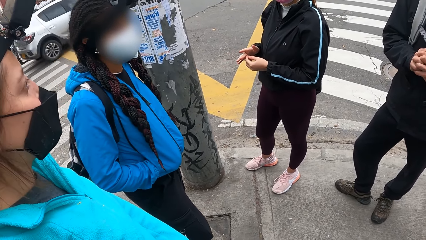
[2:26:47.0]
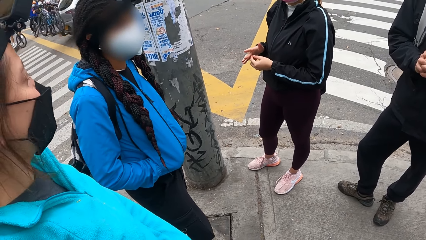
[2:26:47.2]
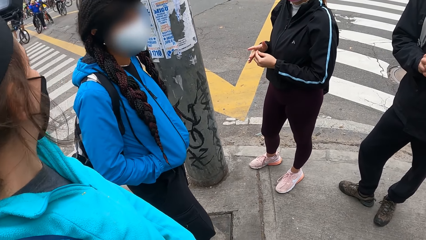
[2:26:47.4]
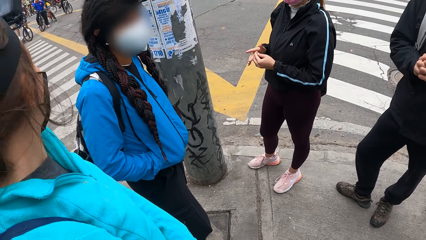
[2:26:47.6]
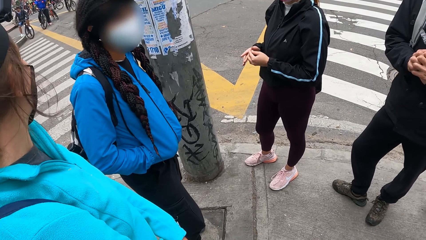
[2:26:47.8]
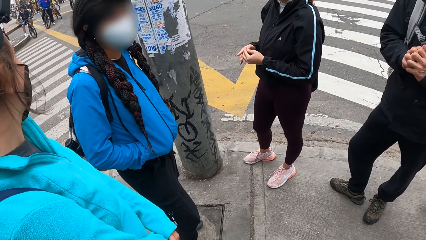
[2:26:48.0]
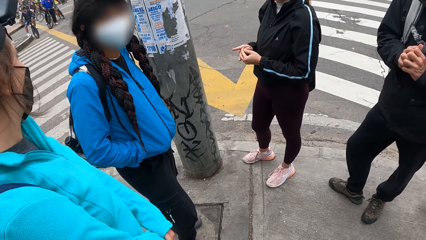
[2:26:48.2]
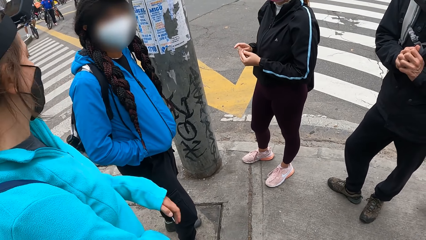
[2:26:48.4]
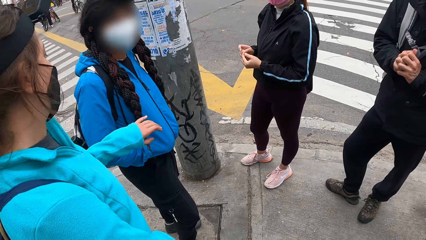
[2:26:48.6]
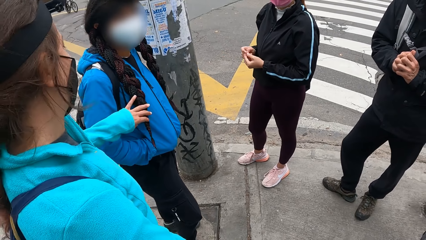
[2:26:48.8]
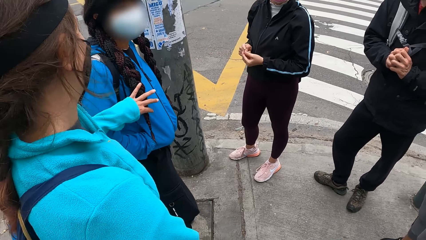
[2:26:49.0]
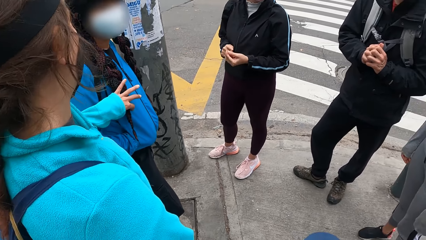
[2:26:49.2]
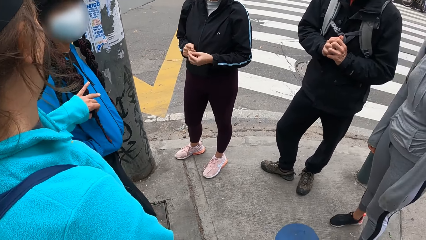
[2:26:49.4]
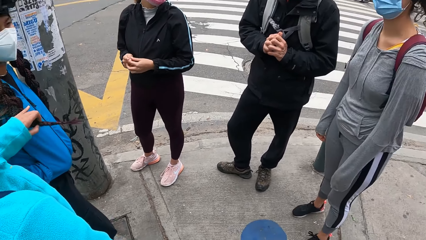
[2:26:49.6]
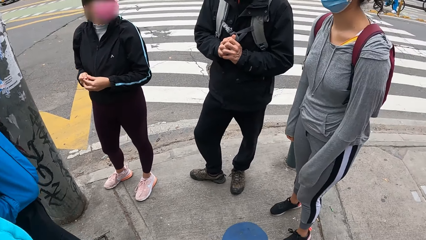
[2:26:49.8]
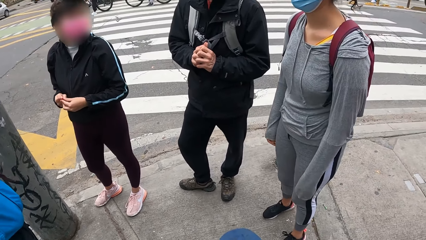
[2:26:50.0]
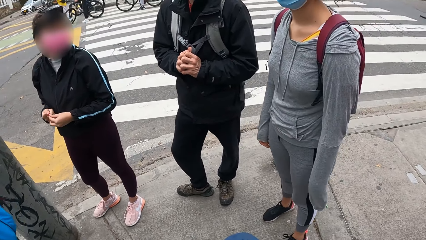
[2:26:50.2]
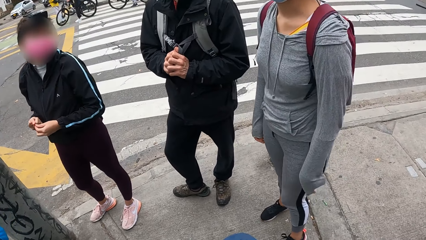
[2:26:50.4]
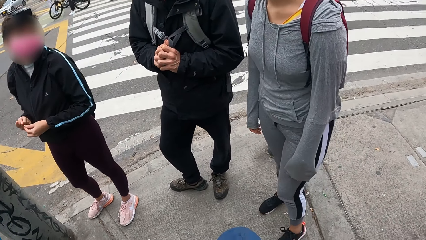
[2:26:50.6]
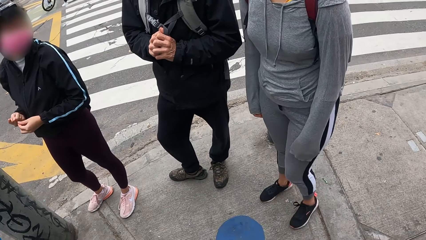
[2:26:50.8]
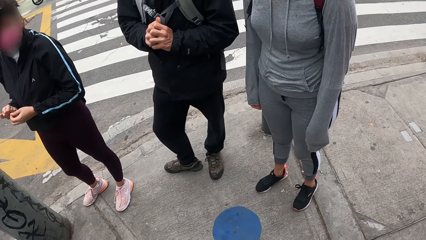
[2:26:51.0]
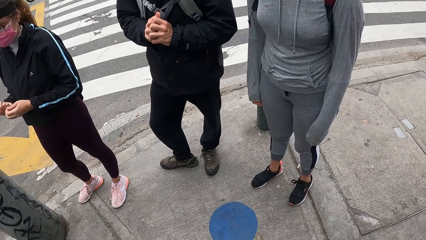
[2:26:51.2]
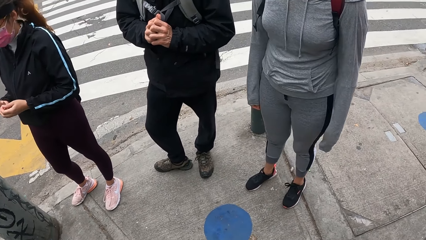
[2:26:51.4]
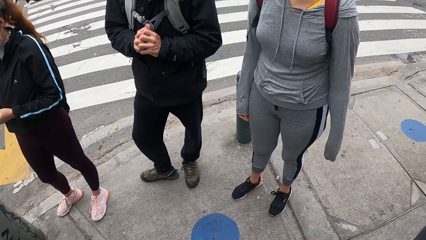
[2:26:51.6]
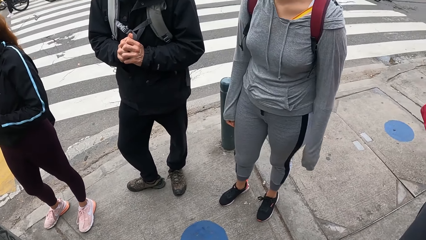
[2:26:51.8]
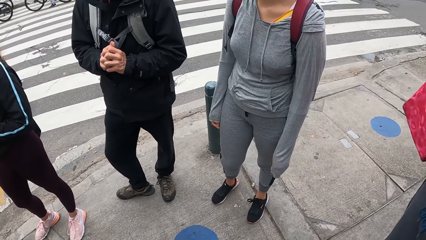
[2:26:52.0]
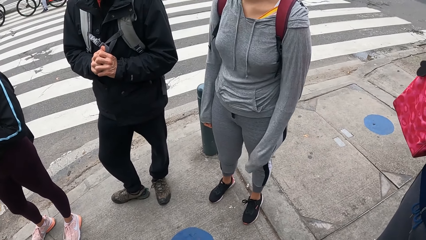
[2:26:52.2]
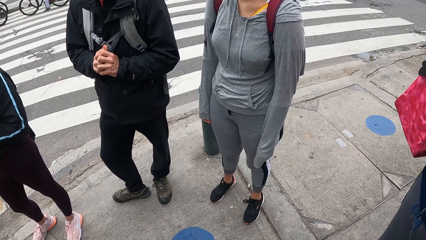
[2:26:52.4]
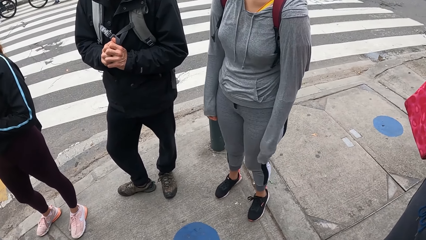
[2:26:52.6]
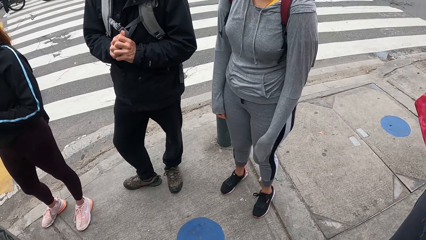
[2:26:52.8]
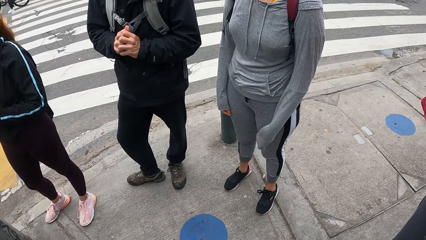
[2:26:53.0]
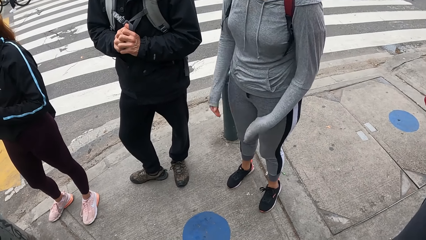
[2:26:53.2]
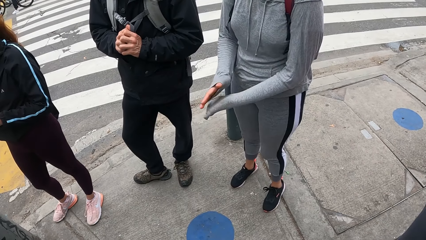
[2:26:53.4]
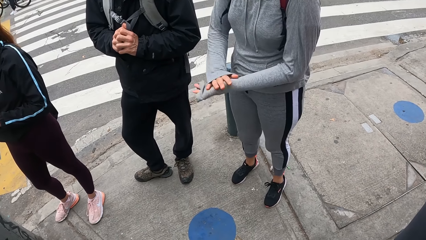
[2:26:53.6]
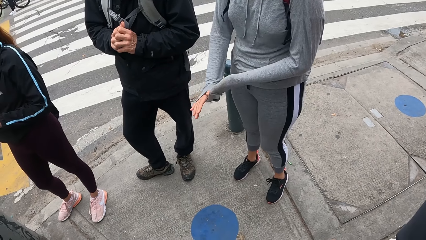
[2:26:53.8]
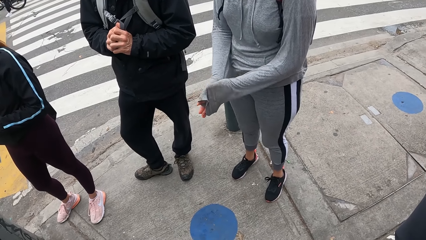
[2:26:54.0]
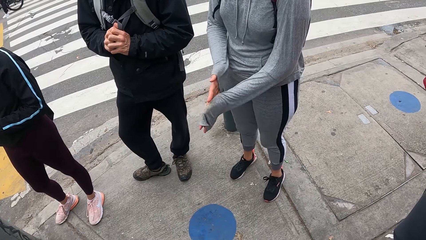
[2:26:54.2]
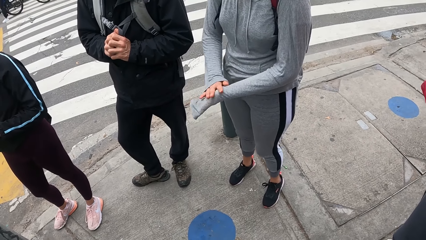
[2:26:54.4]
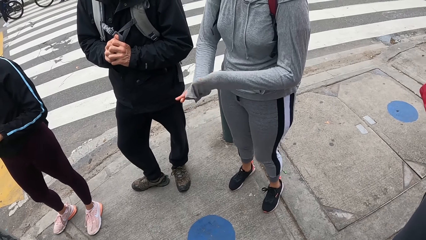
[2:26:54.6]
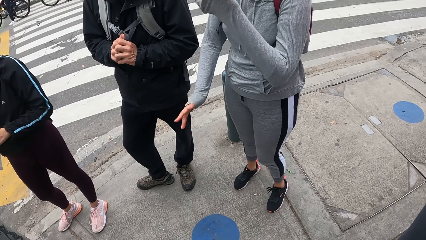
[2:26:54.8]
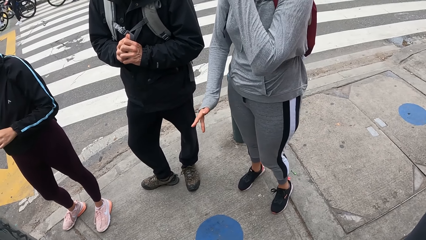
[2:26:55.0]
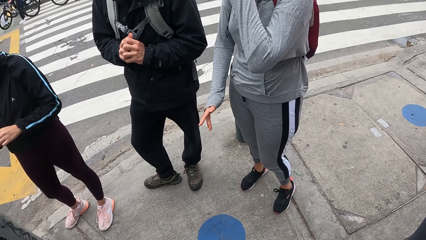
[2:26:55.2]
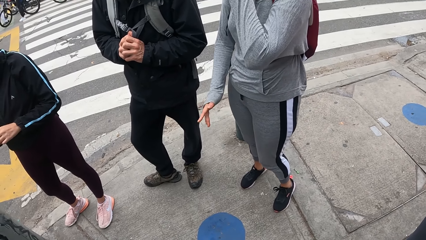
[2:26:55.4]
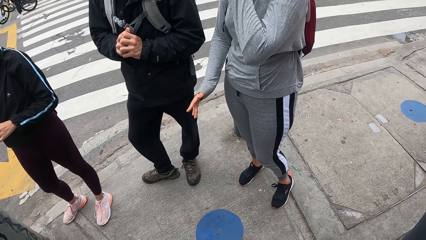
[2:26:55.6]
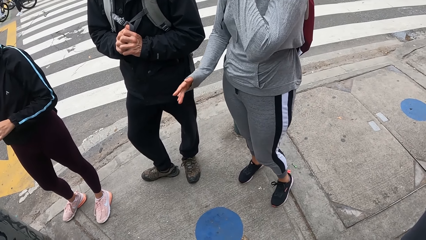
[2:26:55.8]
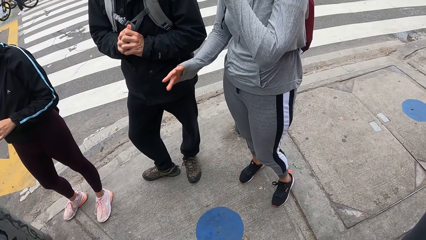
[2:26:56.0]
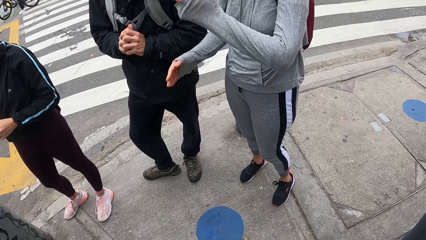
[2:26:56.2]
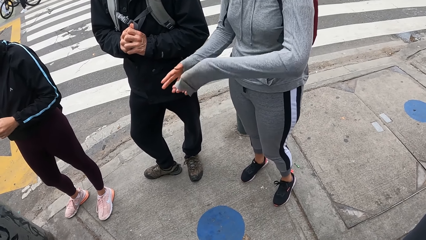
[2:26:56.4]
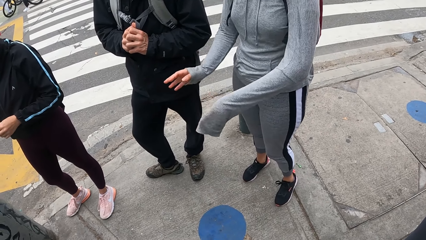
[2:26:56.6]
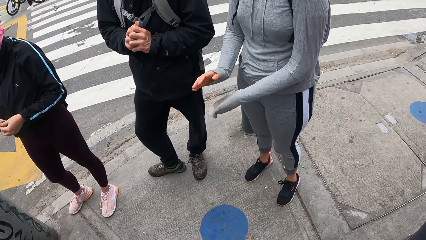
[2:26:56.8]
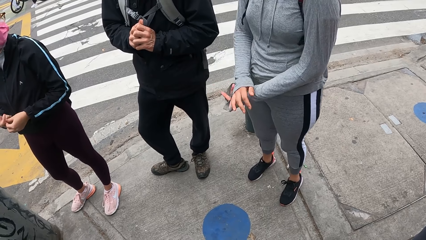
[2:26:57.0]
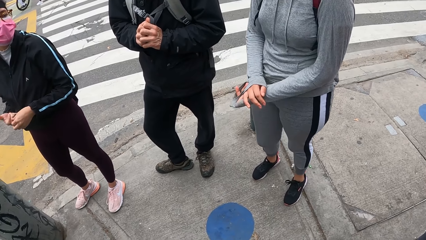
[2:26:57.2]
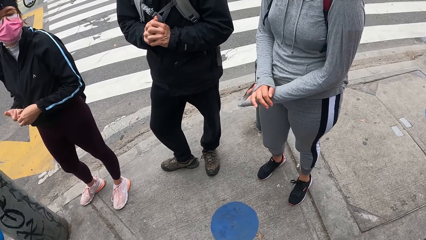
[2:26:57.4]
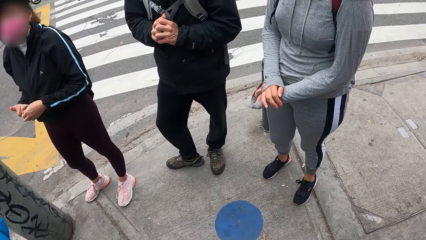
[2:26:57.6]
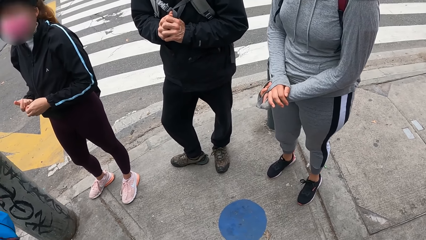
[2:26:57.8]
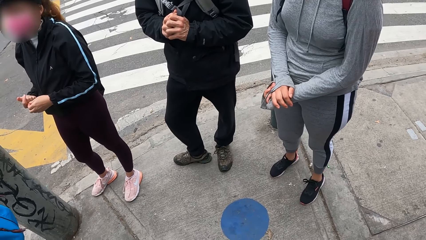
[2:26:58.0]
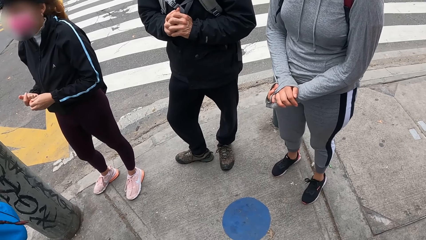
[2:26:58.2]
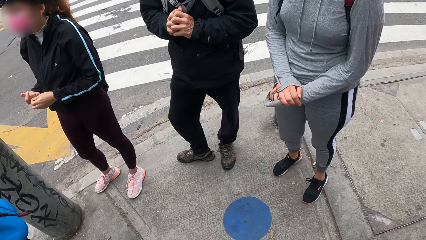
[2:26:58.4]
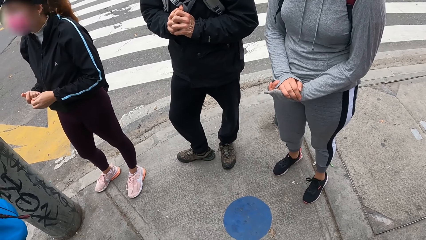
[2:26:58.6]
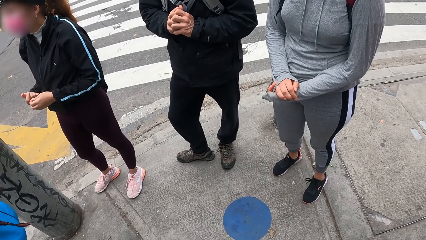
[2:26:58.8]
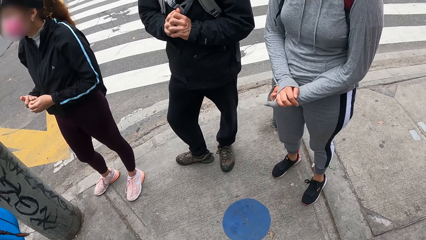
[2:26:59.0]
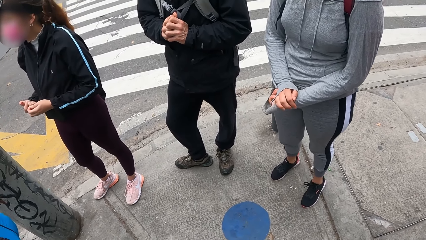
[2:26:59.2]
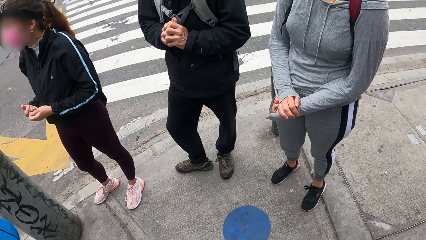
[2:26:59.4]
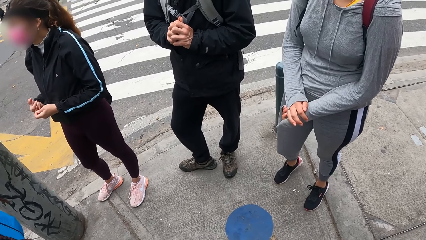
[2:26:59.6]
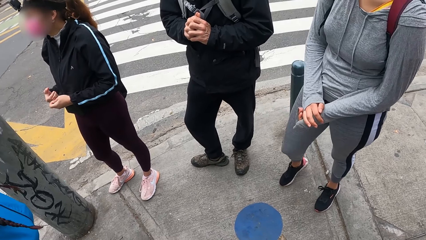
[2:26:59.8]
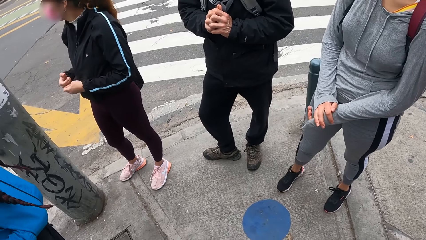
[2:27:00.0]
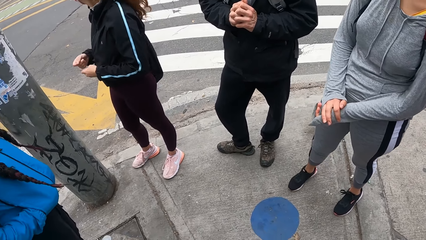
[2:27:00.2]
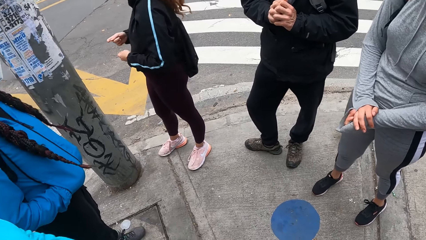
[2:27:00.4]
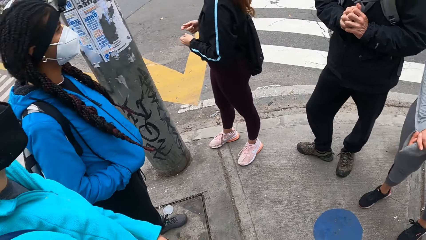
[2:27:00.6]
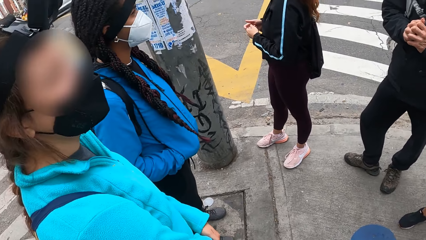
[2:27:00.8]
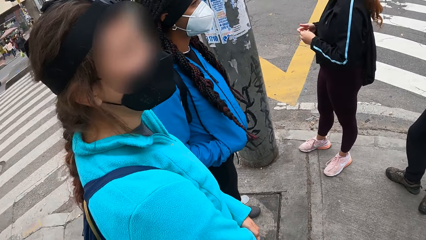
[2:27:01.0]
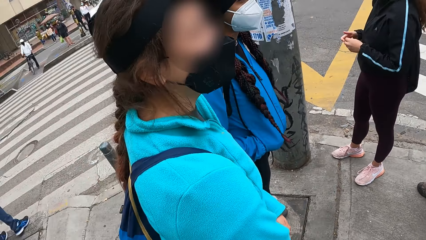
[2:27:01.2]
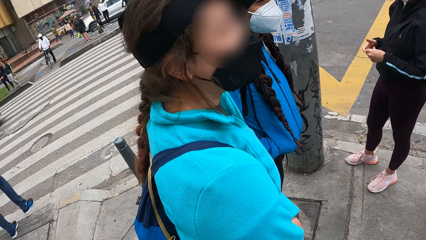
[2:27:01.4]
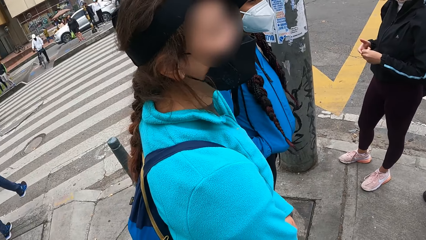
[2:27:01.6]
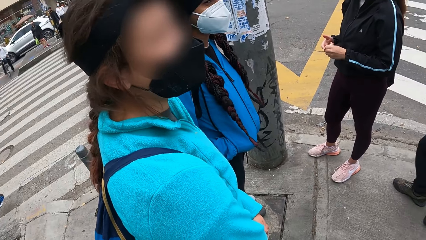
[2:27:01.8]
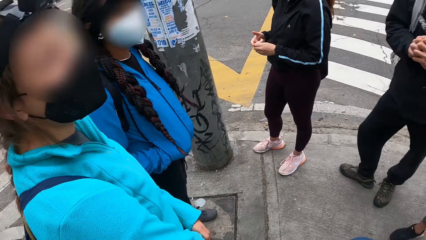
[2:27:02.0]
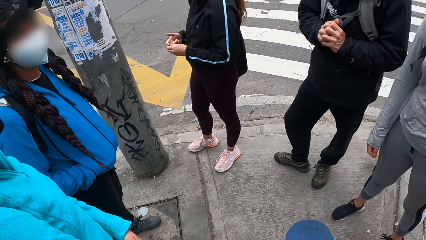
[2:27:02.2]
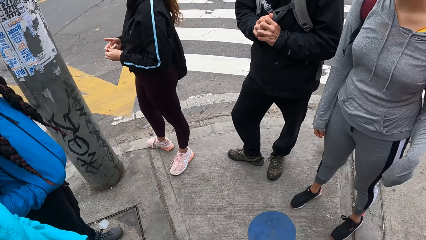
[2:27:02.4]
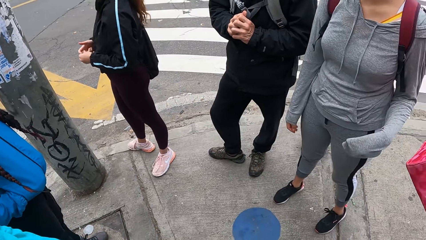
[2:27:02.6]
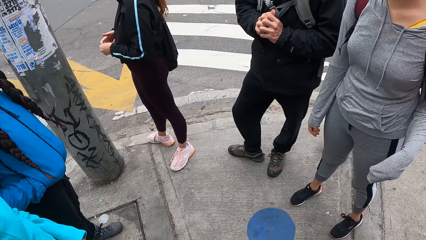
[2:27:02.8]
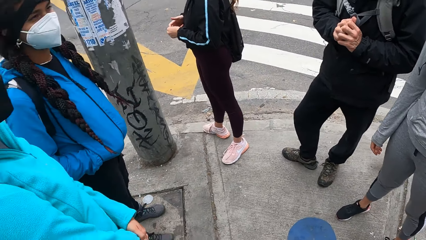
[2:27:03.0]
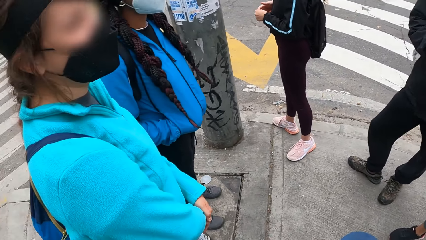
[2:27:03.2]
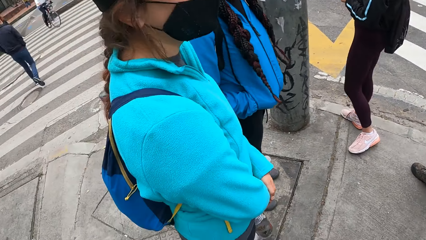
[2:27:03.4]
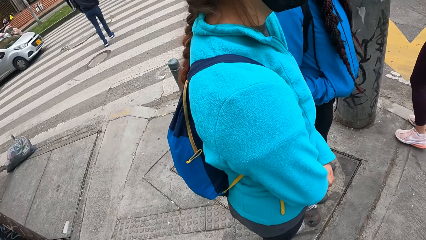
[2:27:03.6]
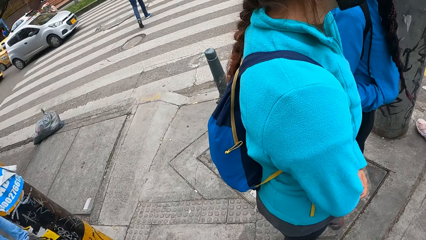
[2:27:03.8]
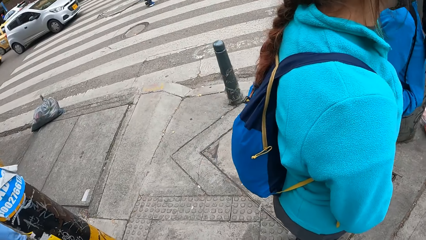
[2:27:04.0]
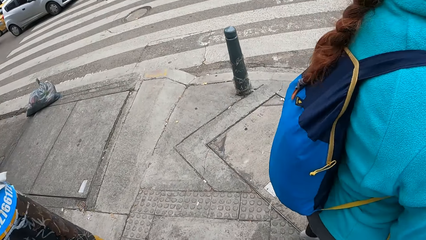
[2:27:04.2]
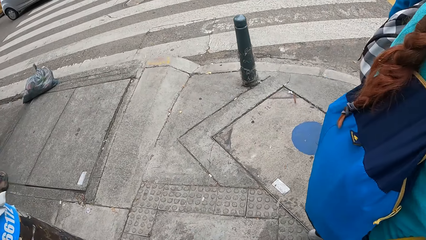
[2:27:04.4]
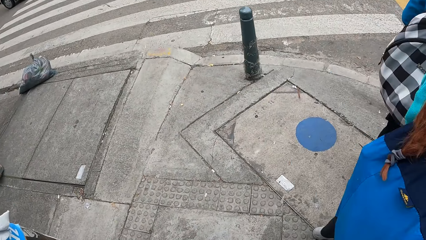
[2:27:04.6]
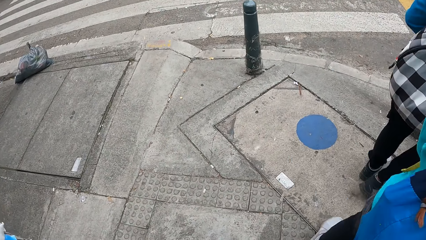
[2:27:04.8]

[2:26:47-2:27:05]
A woman holds the hair of another woman with her left hand. A person talks to another person. A third person rubs her hands together. The camera wearer looks around.
